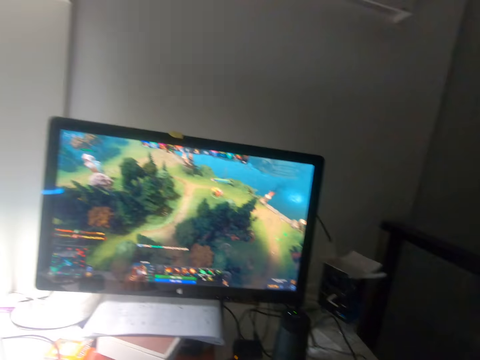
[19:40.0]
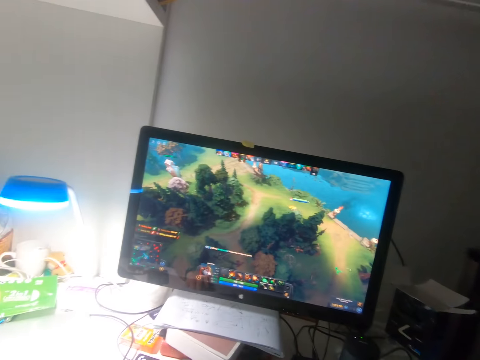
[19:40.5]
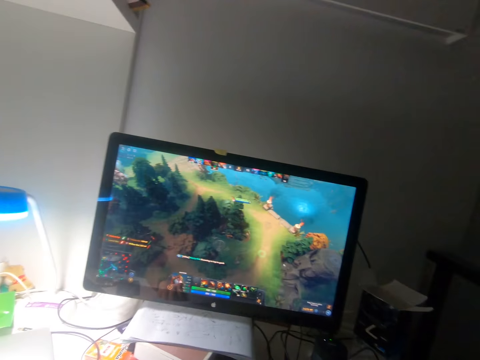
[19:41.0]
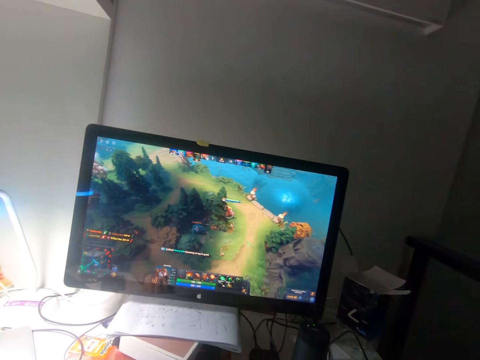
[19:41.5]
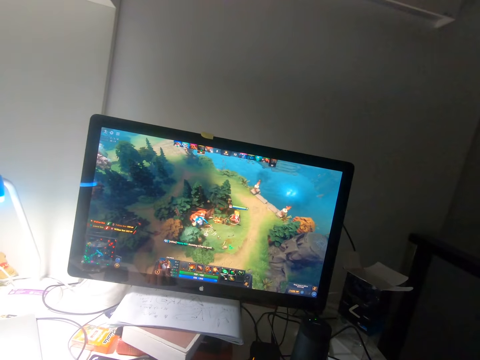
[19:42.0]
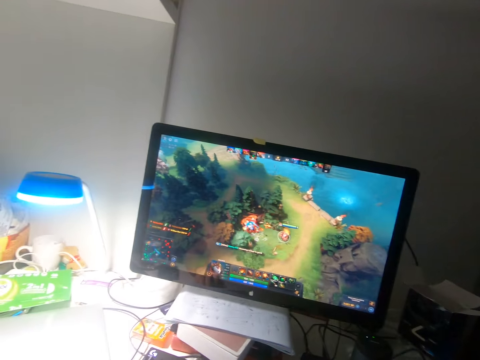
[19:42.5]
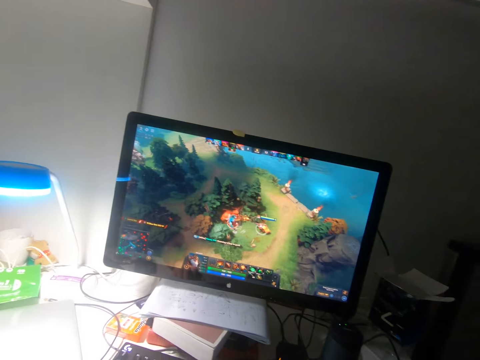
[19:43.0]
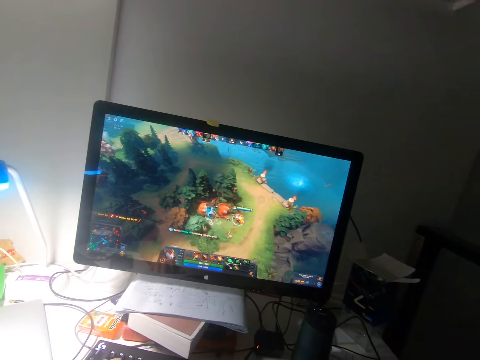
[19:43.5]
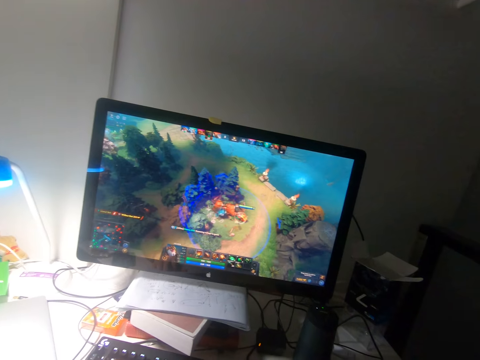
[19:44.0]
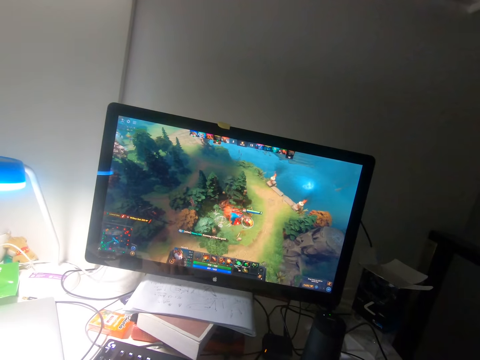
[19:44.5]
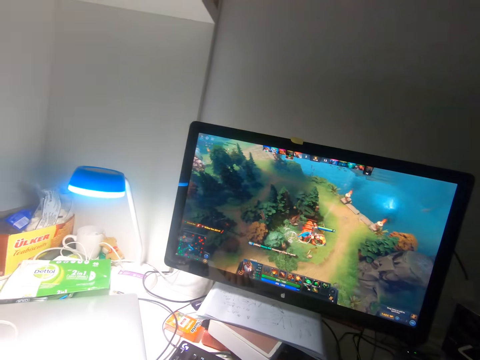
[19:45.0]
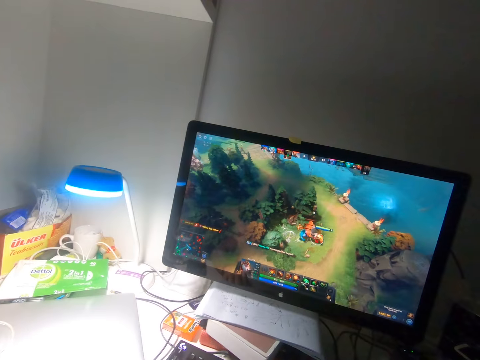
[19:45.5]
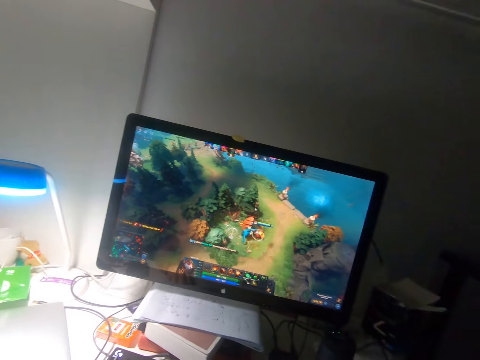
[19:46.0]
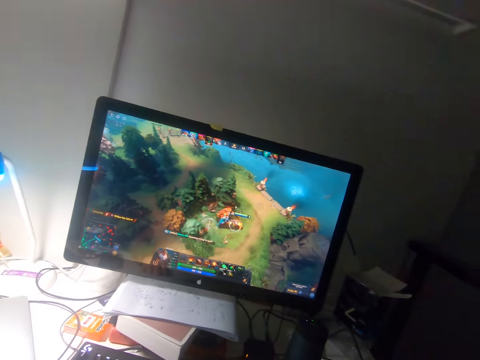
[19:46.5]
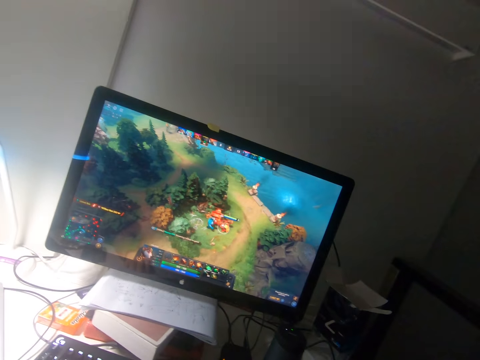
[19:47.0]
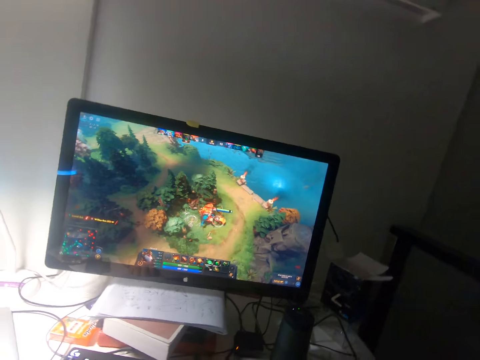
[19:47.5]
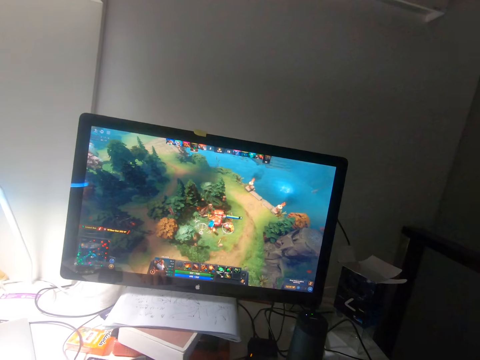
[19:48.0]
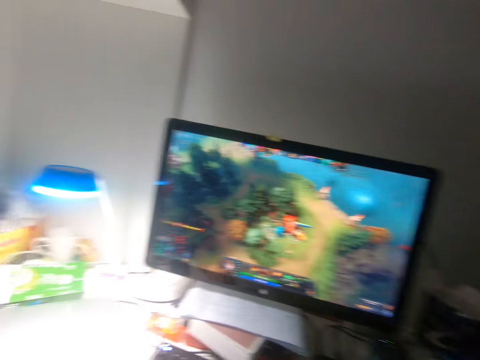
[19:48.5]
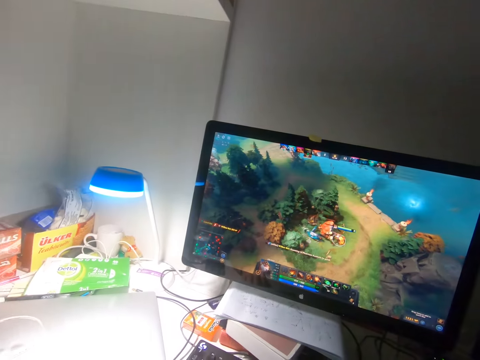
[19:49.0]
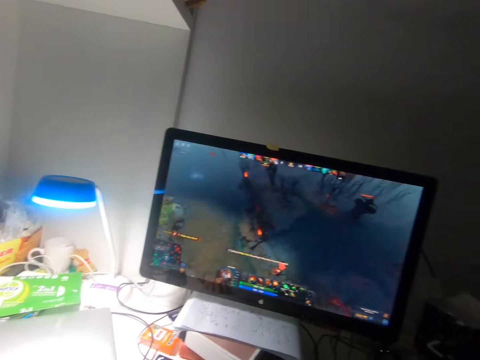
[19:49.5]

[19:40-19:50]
The camera wearer turns his head to the left. He watches a game on a monitor.

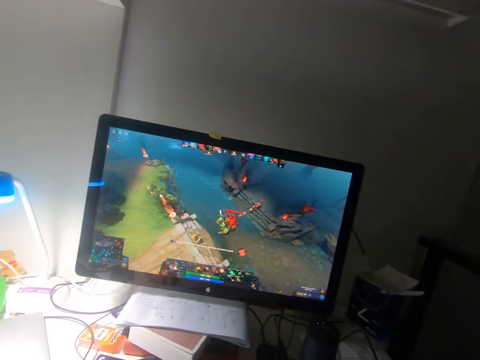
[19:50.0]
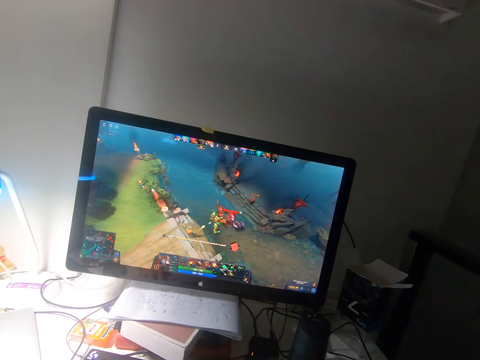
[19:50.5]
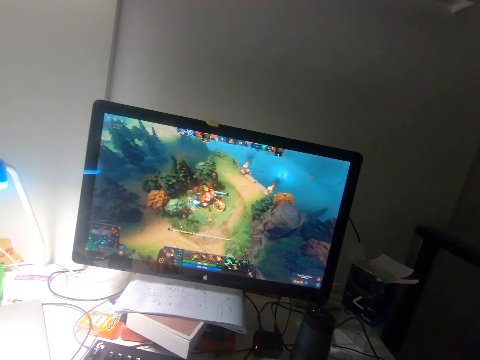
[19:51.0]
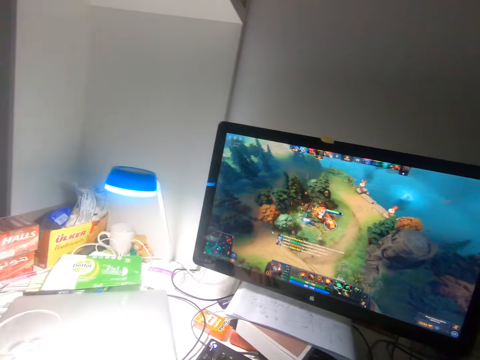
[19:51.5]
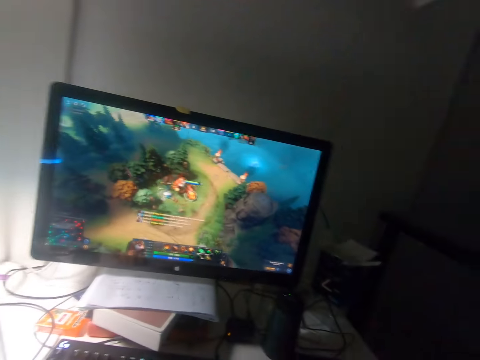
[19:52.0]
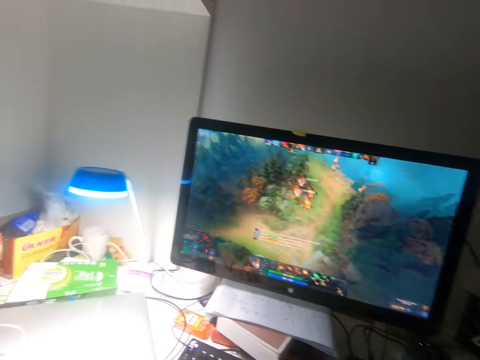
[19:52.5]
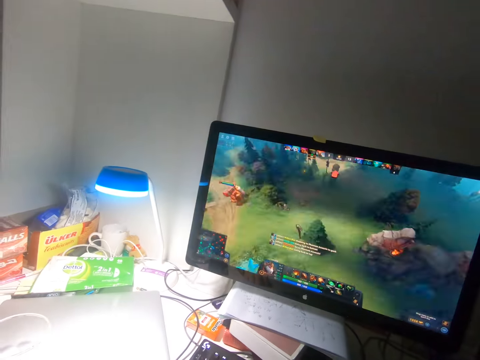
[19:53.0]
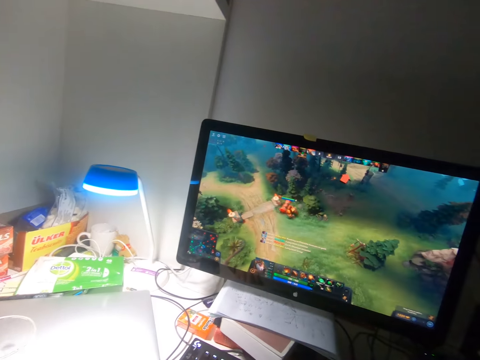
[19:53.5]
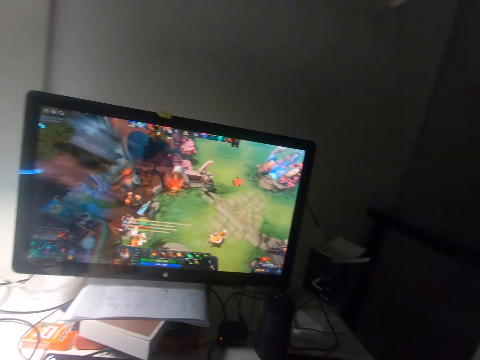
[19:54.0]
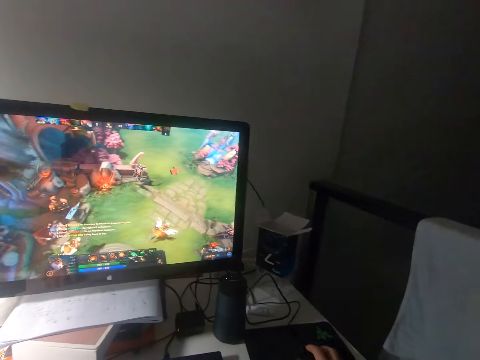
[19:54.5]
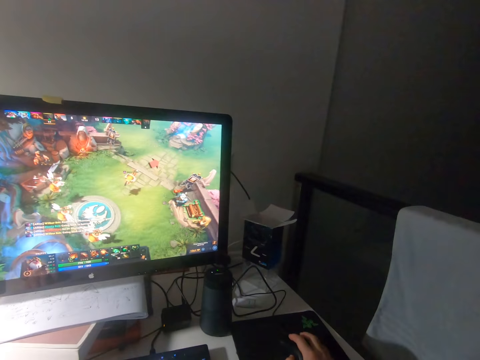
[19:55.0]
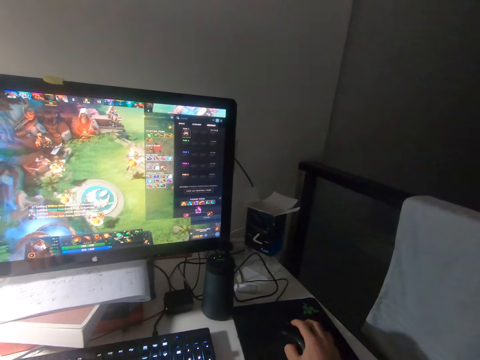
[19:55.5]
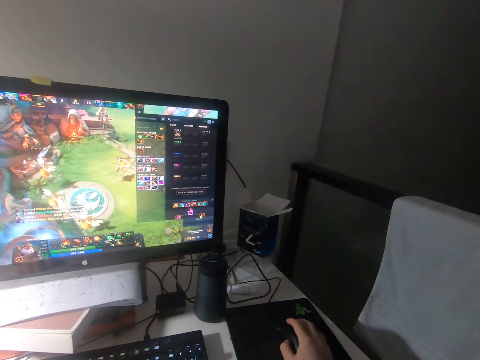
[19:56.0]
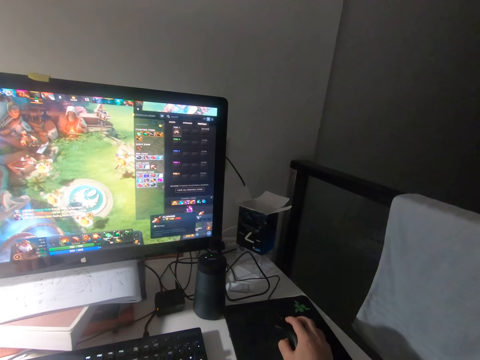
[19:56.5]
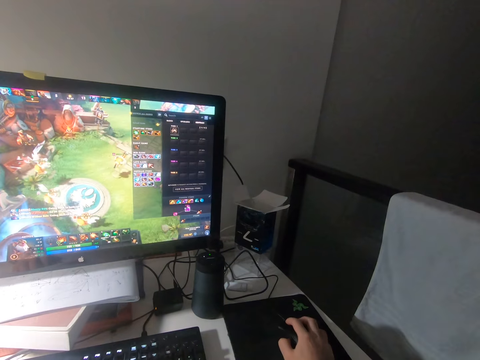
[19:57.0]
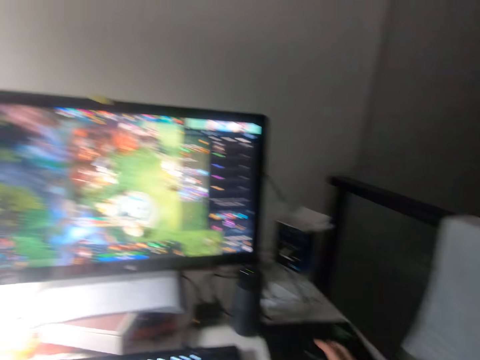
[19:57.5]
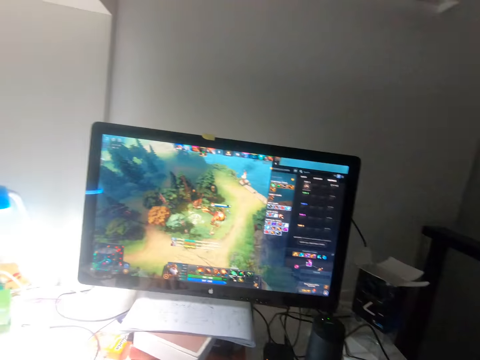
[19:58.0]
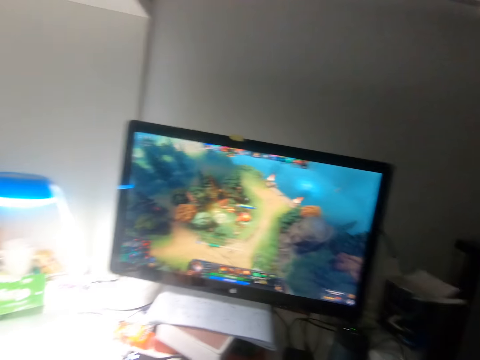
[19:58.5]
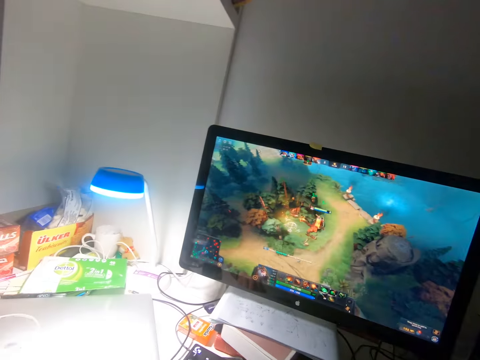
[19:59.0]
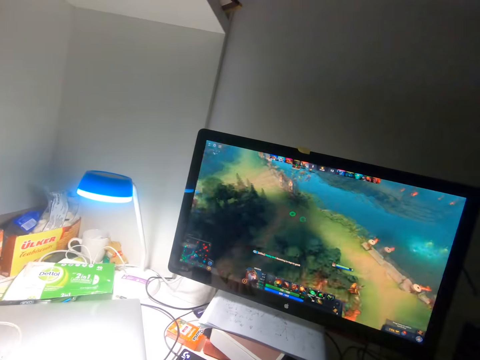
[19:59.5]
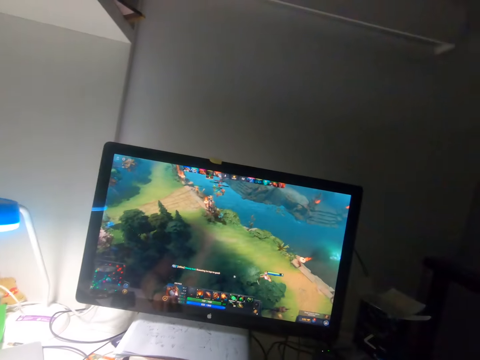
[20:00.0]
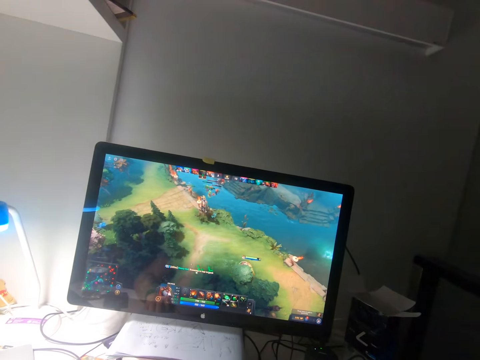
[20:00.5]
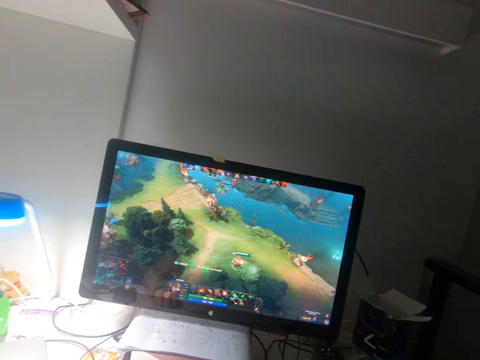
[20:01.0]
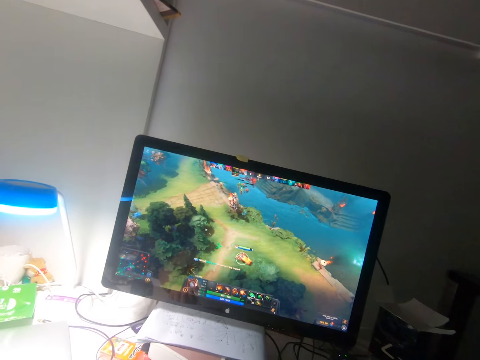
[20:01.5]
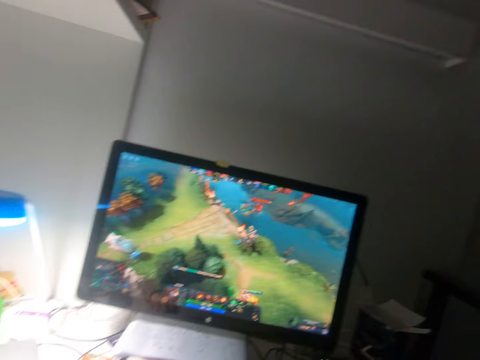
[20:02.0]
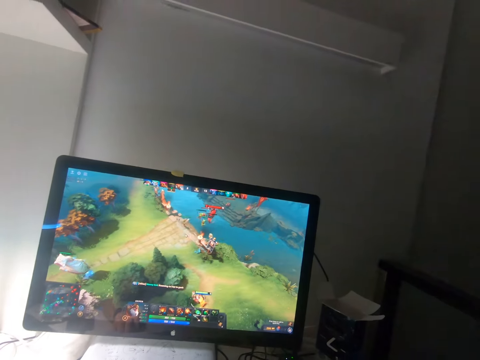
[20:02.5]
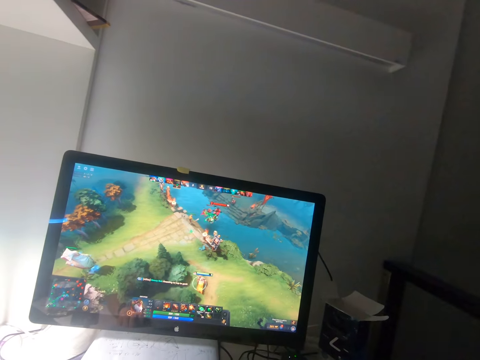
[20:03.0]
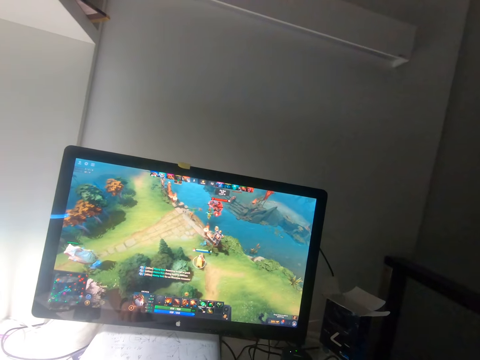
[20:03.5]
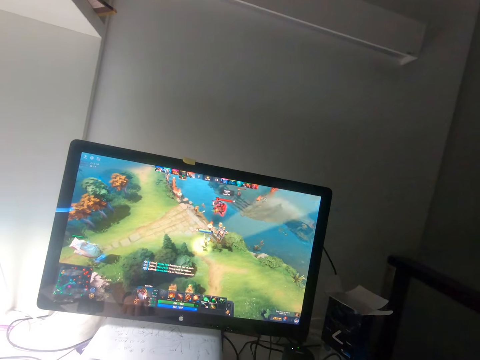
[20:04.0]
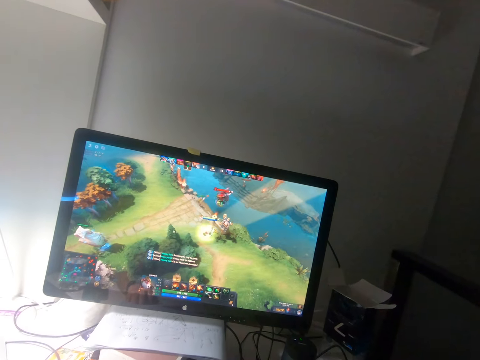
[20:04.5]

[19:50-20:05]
The camera wearer turns his head to the left. He turns his head to the right. He clicks a mouse on the table with his right hand repeatedly. He turns his head to the left. He watches a game on a monitor.

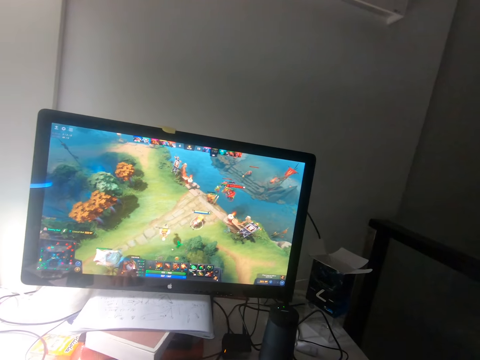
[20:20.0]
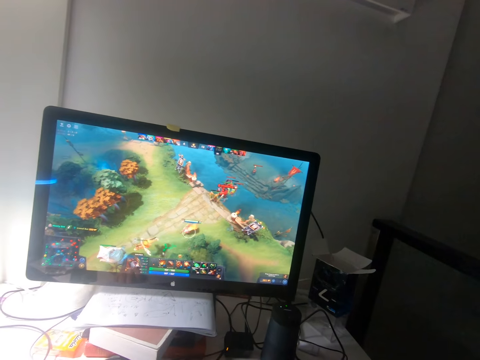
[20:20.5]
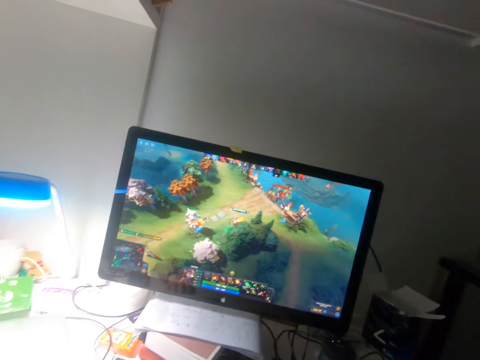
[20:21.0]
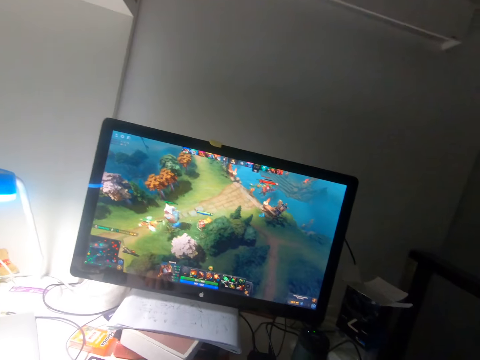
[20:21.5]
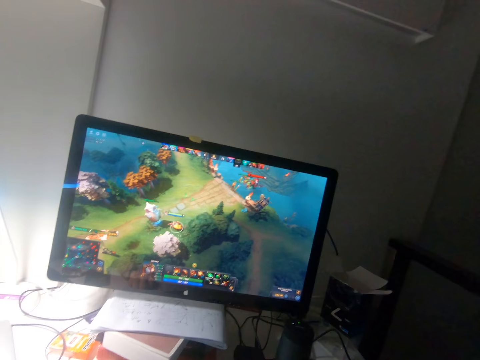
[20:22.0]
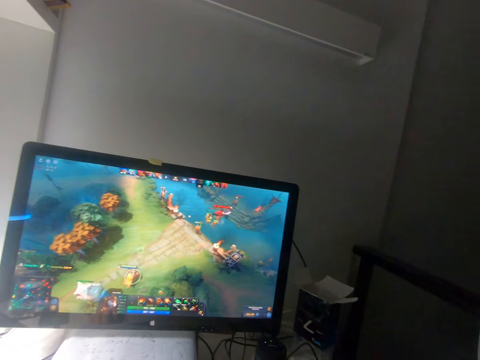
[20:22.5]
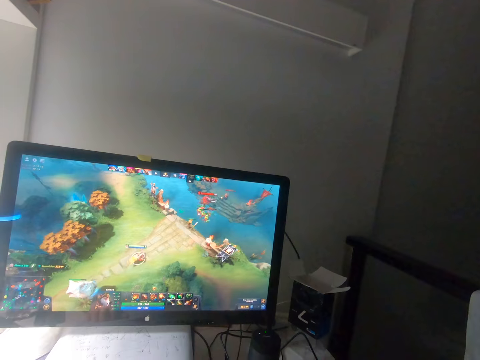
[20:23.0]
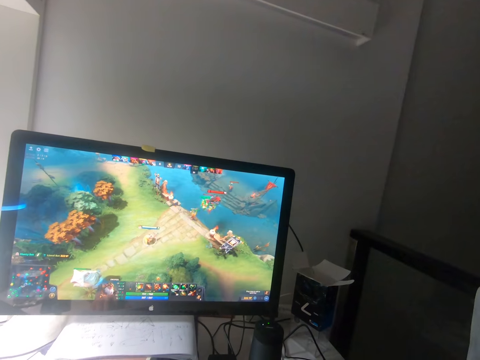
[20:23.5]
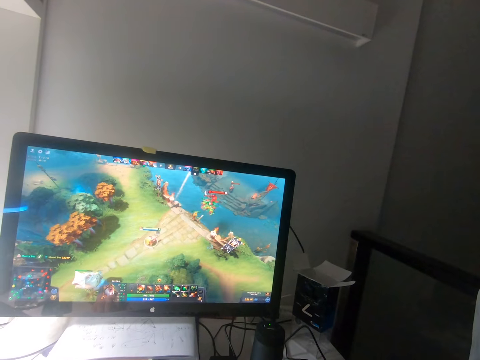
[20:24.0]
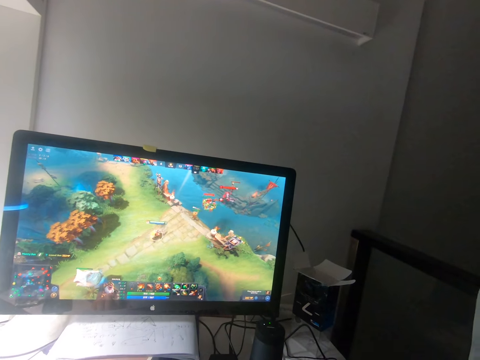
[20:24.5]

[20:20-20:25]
The camera wearer turns his head to the right.
